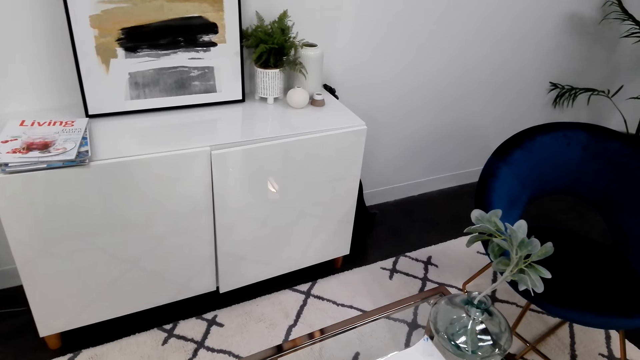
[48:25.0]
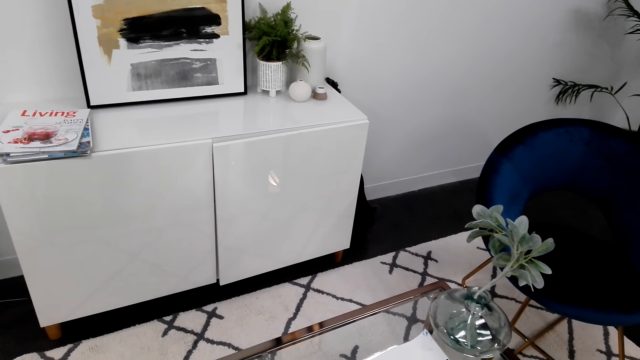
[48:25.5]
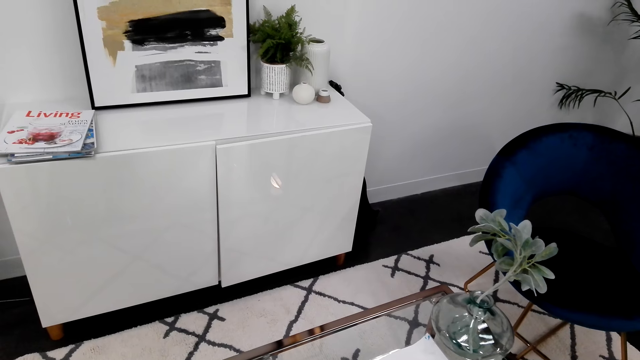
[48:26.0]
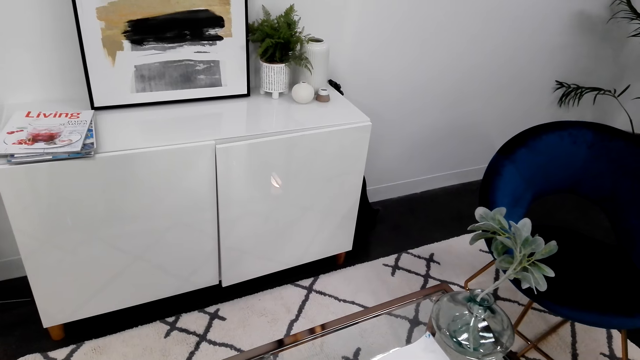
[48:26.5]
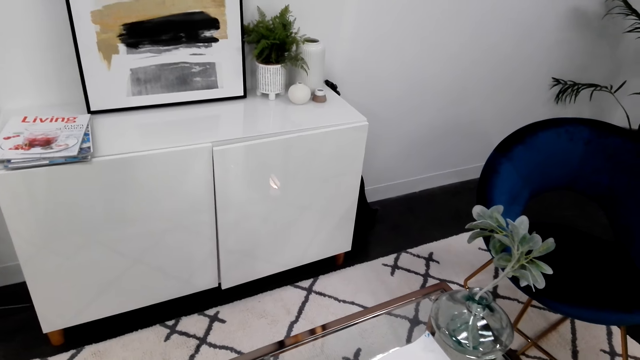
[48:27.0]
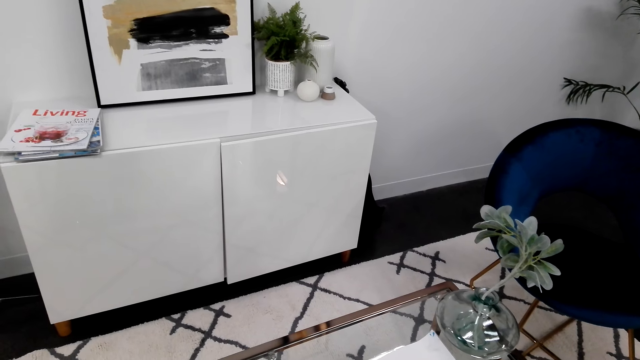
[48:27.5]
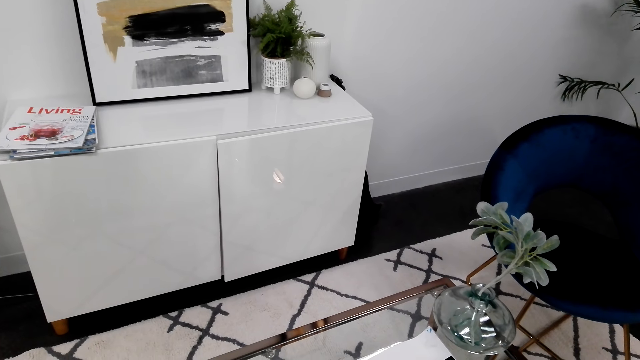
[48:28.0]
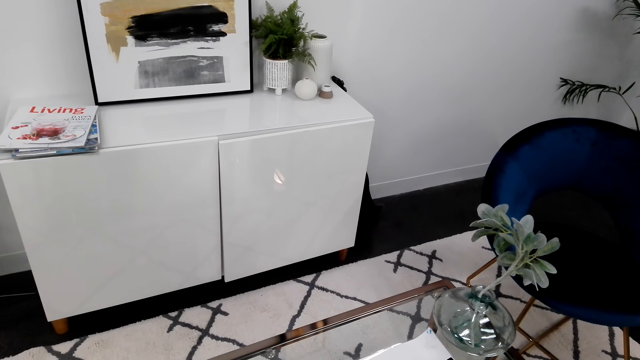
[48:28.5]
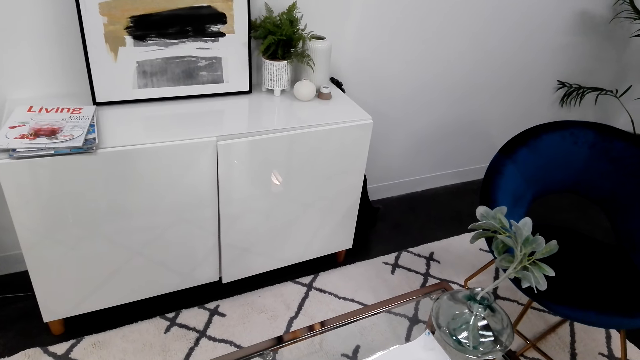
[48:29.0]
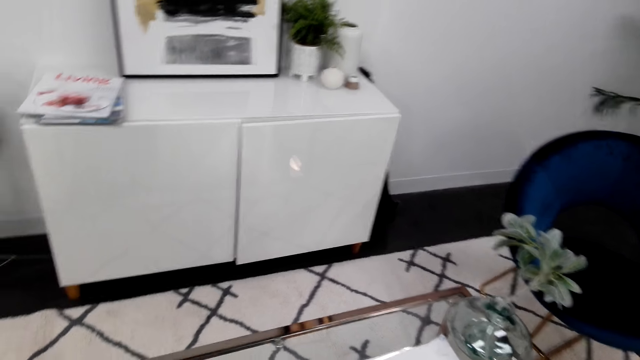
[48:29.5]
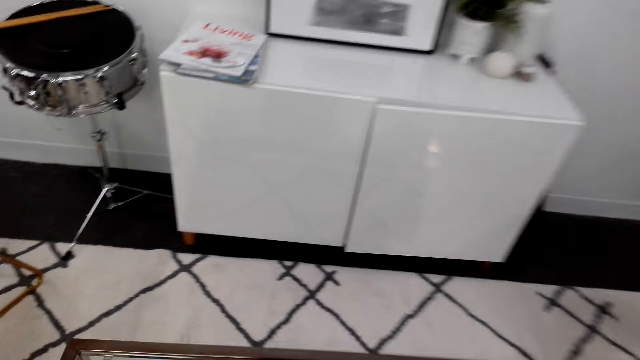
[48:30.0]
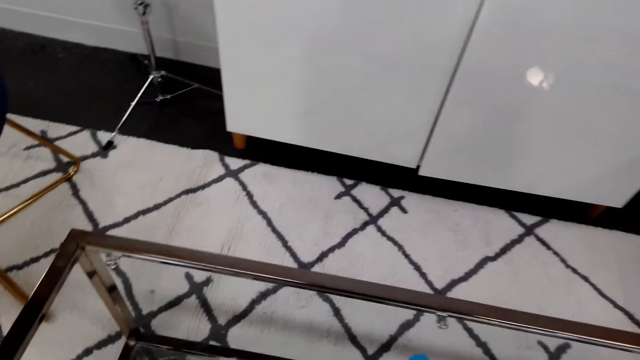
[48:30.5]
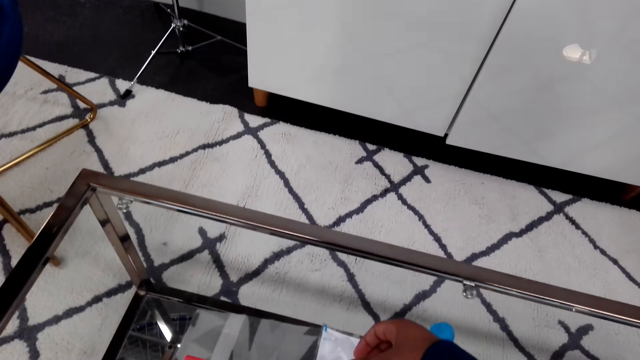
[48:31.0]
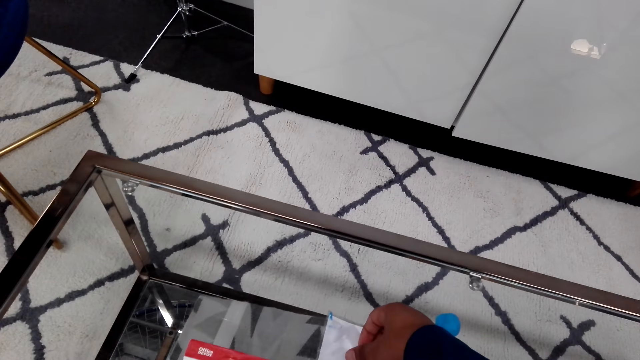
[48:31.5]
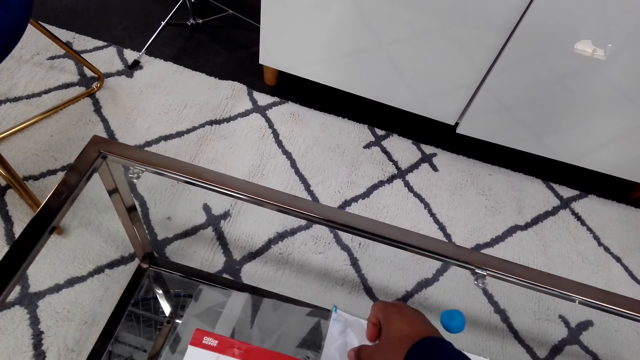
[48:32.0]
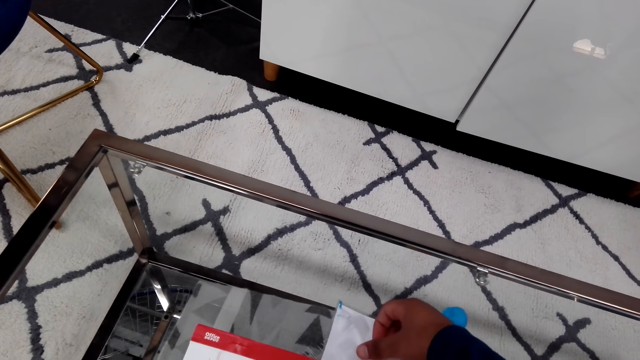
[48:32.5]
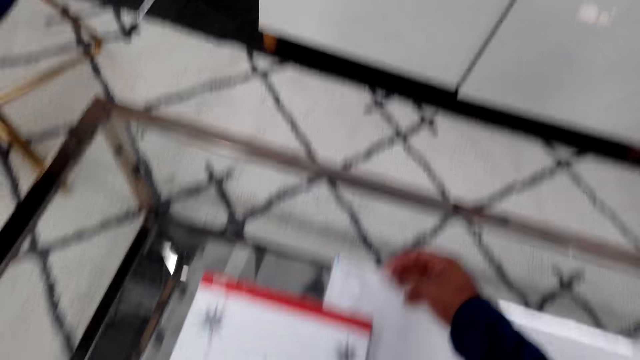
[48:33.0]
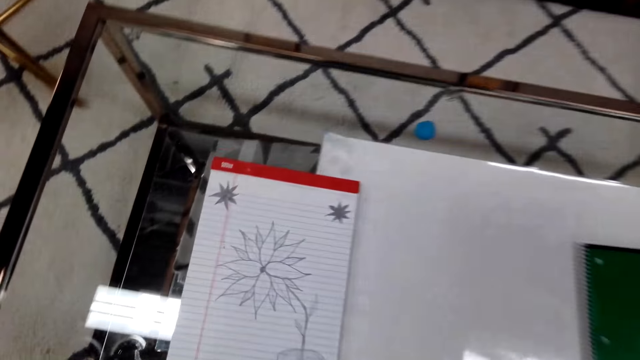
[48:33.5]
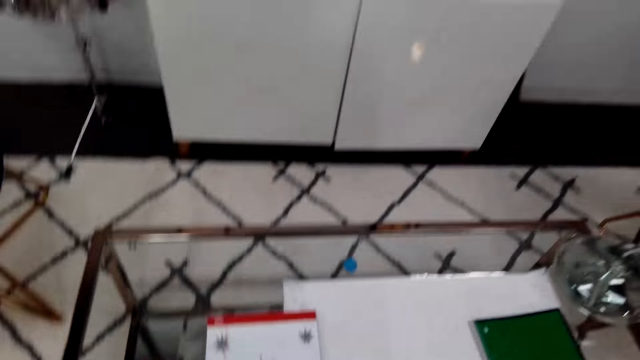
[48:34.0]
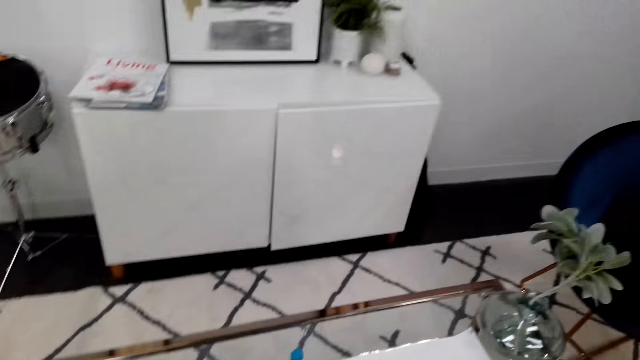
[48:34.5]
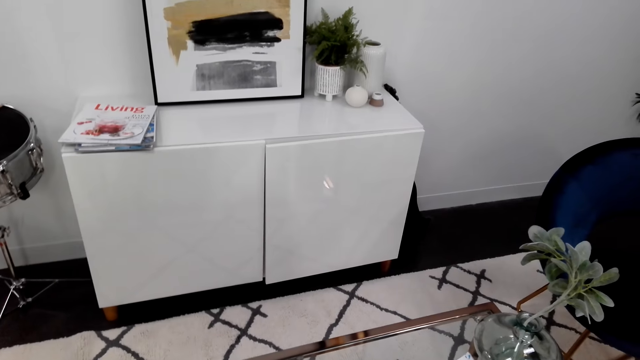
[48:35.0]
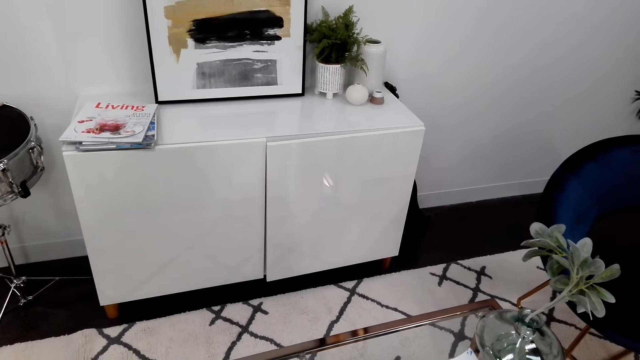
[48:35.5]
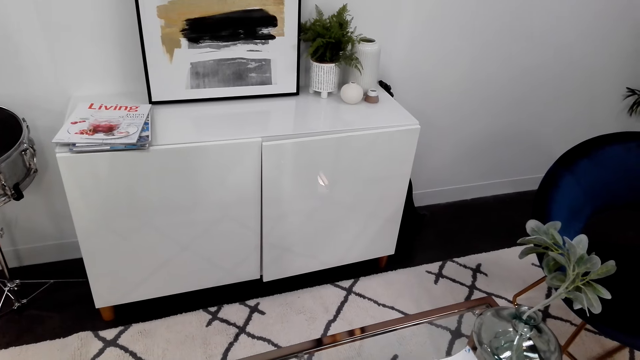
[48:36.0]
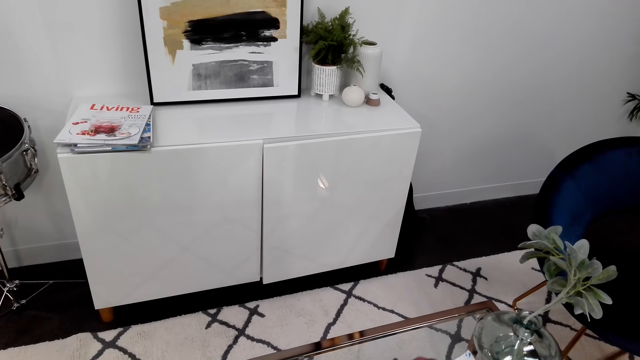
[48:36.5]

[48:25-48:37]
The camera wearer sticks masking tape on the wall art.

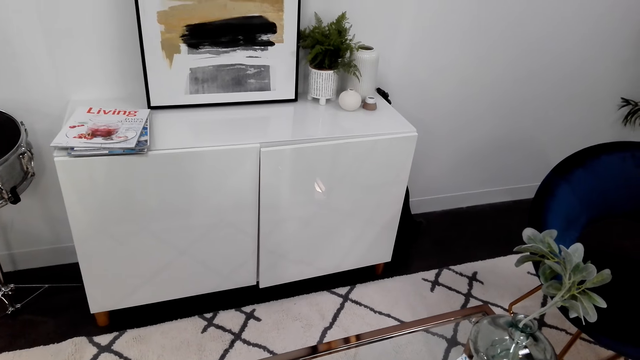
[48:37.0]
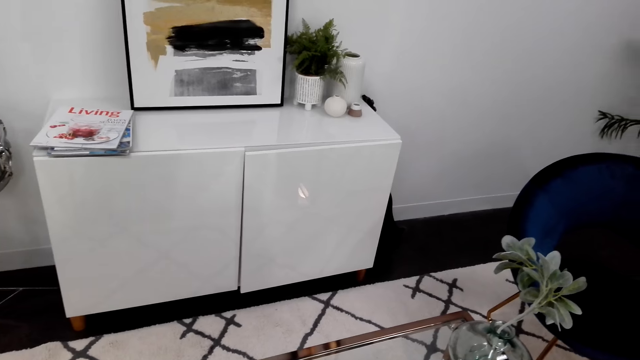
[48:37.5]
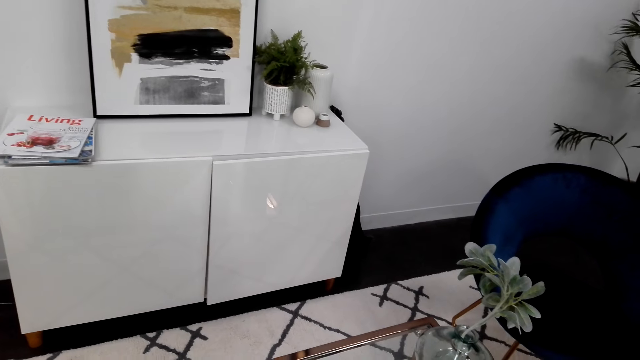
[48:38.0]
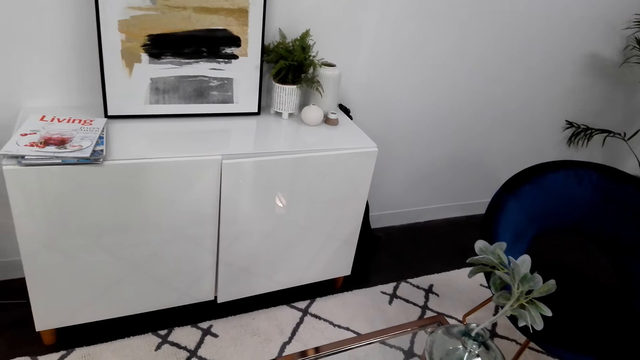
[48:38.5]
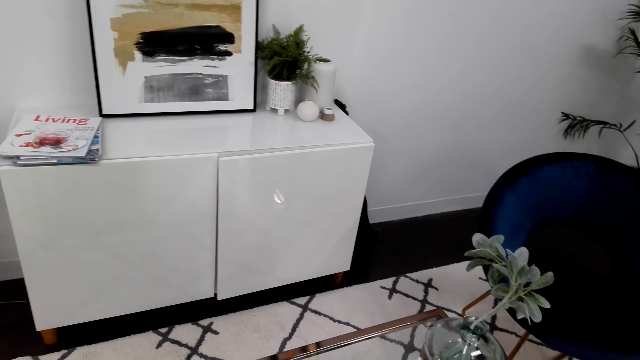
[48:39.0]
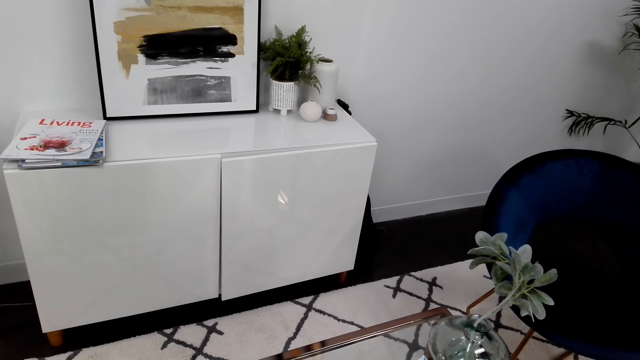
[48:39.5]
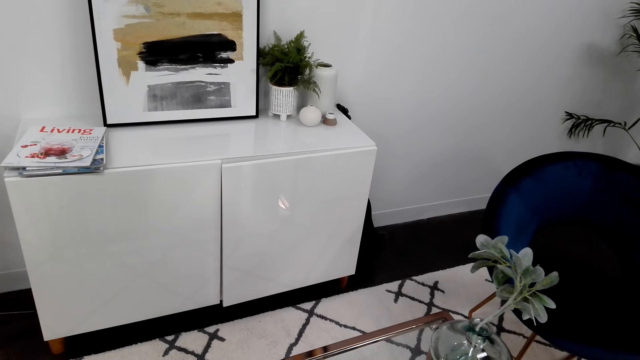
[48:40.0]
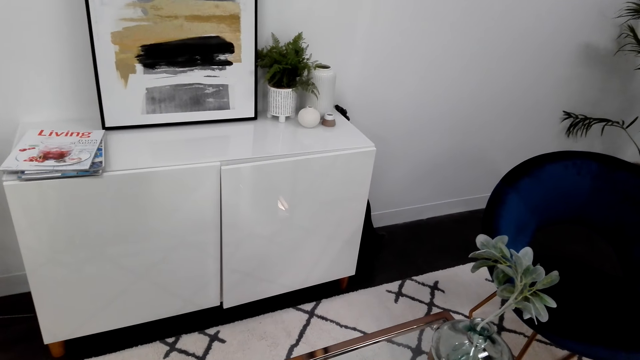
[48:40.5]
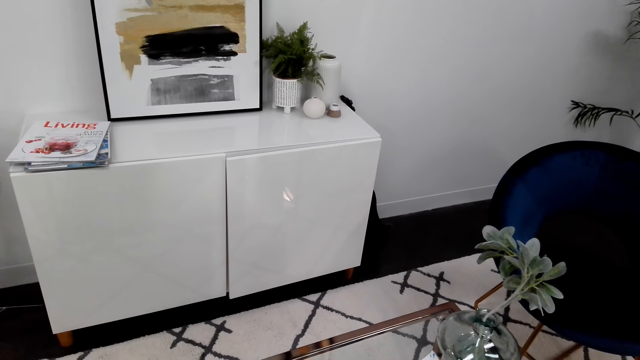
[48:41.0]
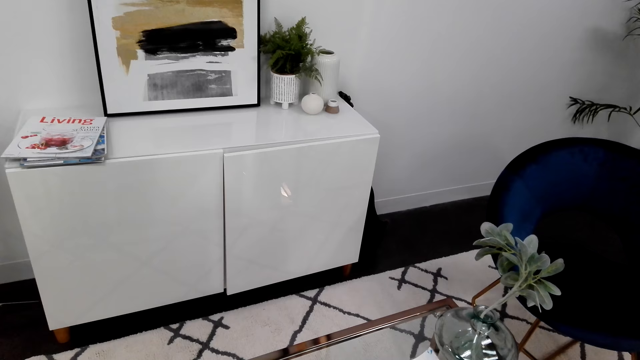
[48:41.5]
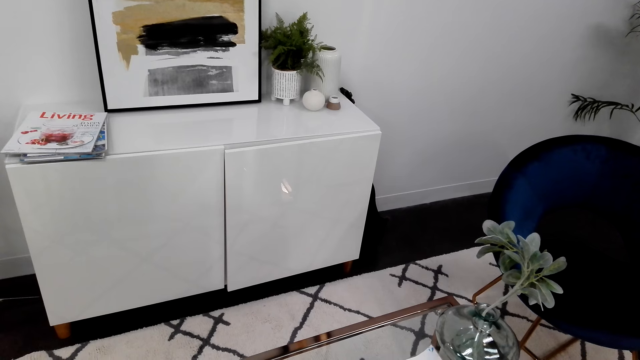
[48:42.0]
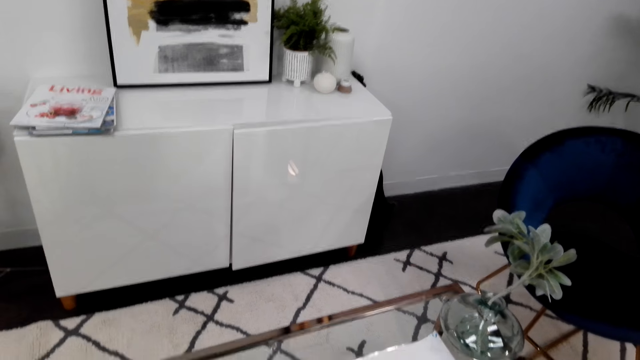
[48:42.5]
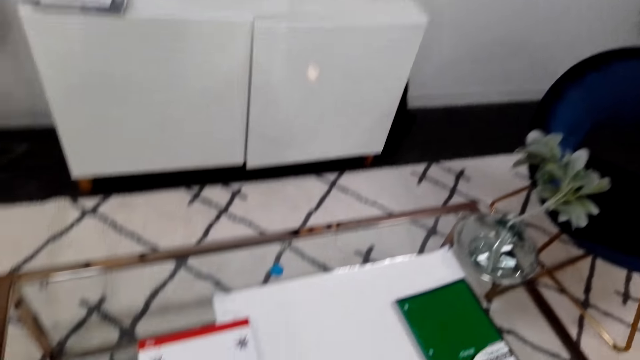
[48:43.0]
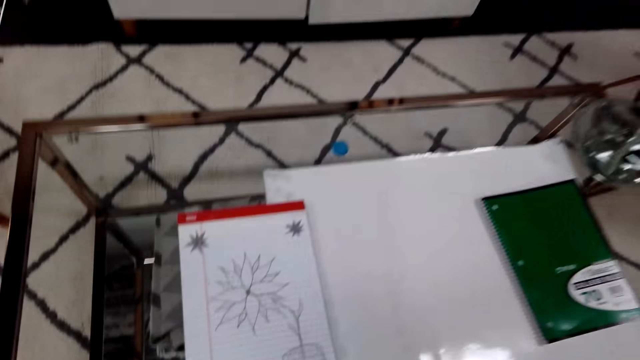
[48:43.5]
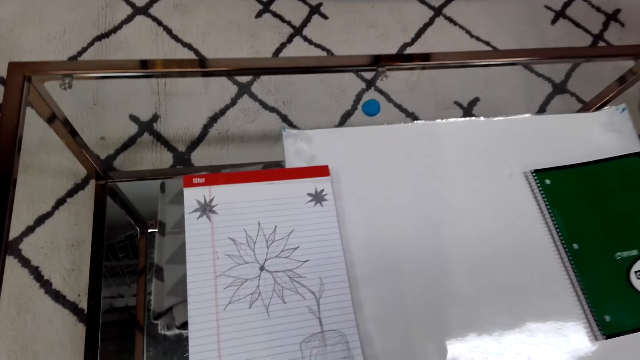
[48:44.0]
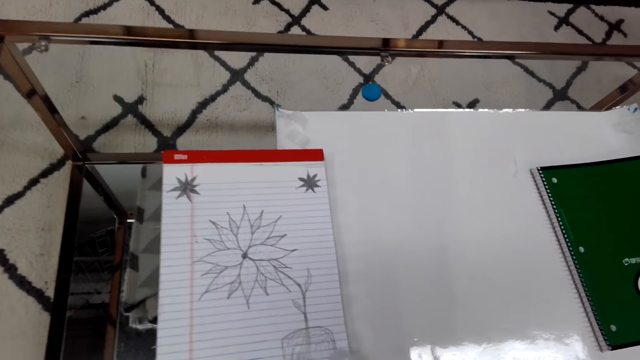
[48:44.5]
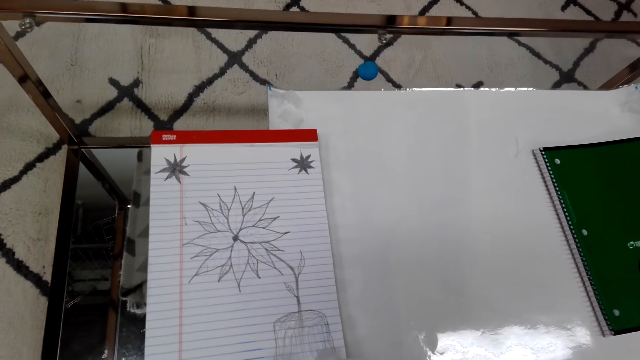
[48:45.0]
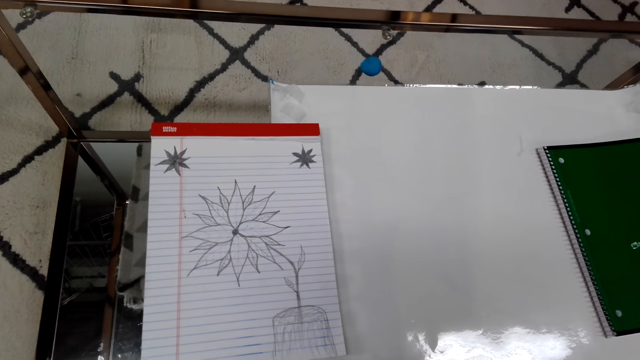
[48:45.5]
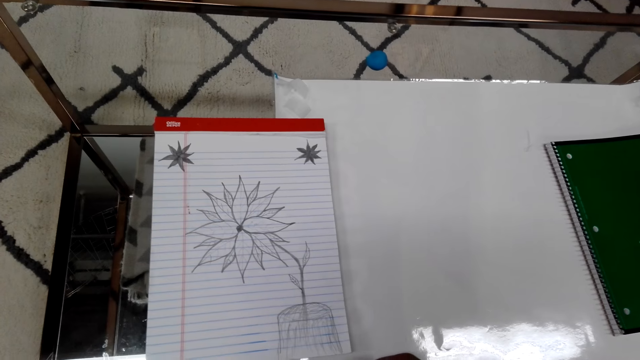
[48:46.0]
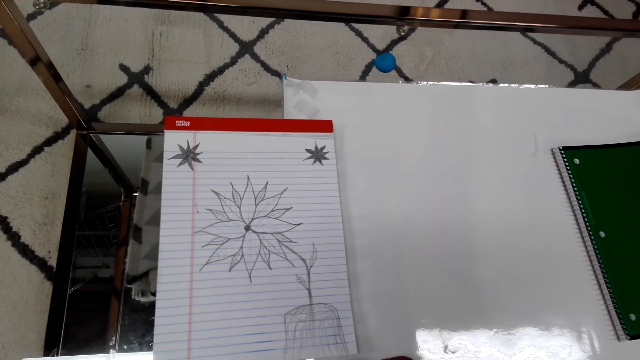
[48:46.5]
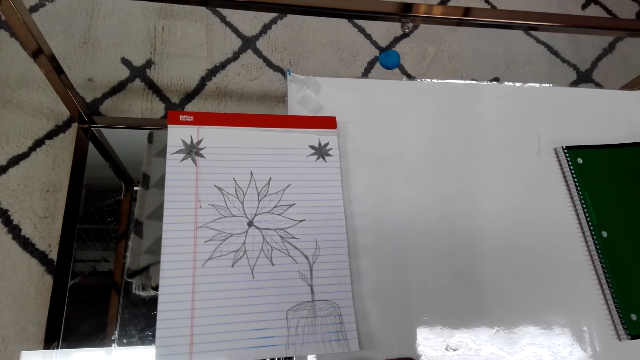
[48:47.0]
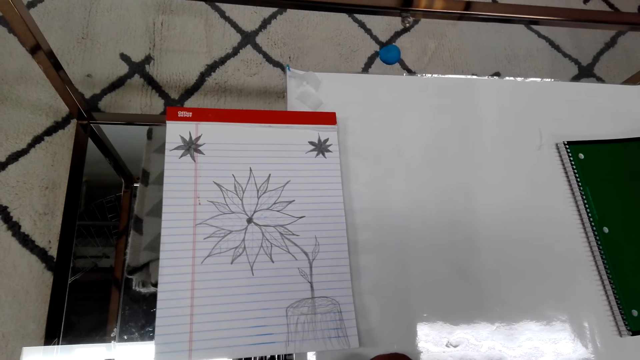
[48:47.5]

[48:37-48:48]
The camera wearer stares at the book.
